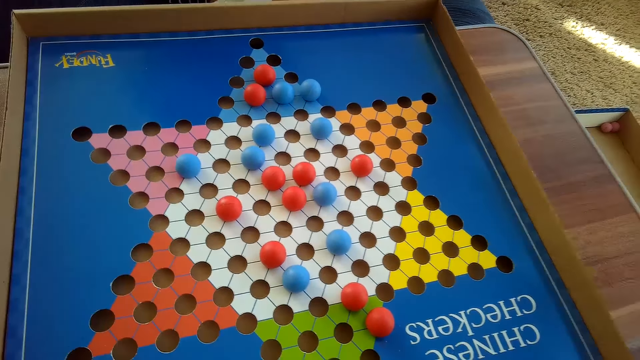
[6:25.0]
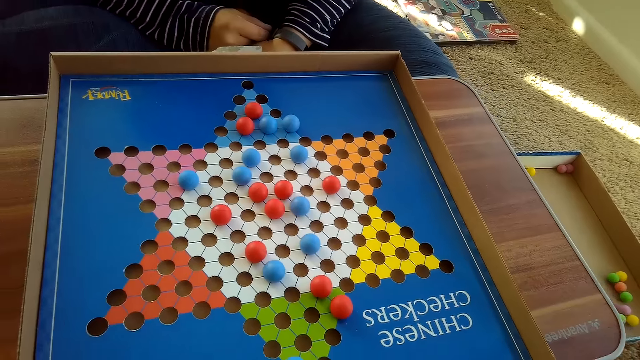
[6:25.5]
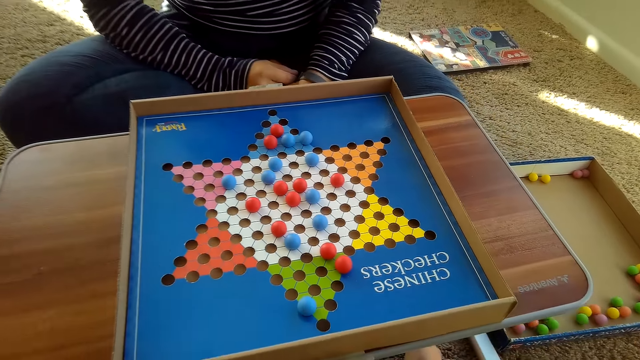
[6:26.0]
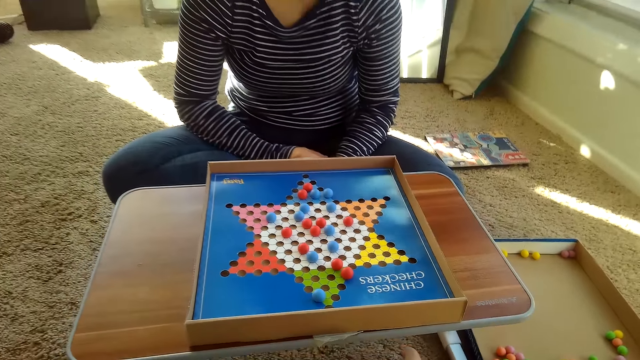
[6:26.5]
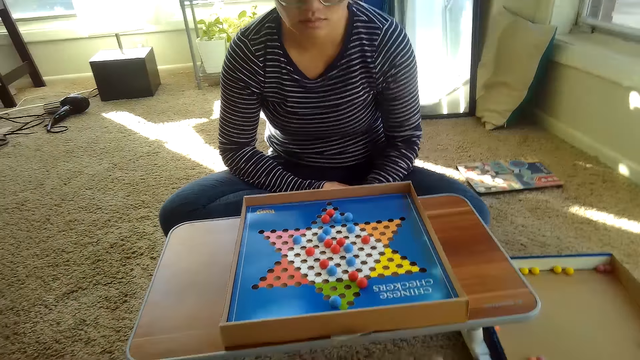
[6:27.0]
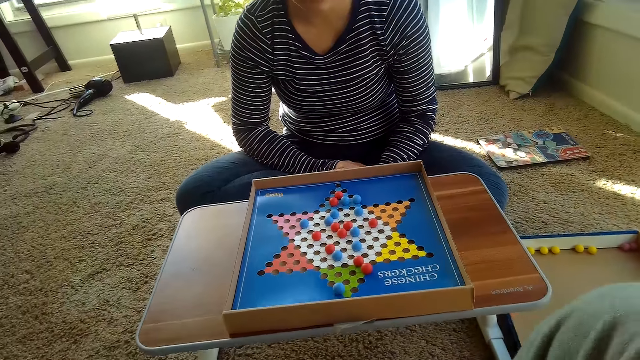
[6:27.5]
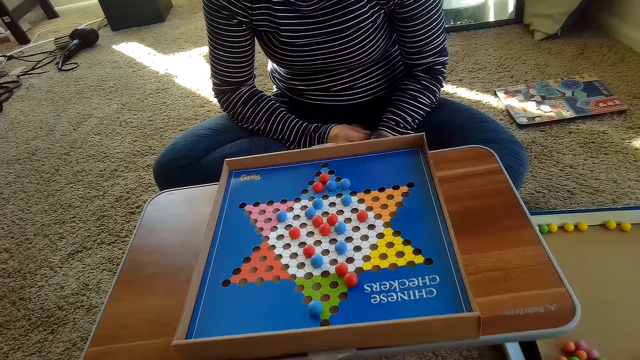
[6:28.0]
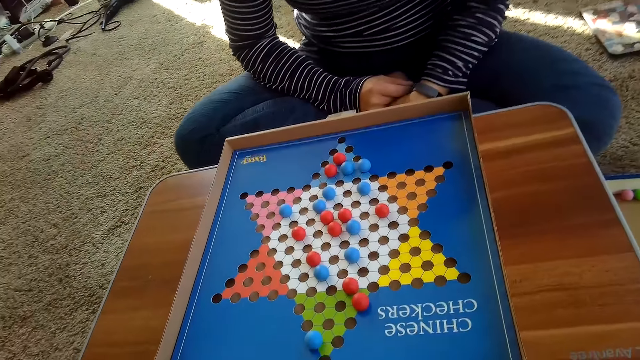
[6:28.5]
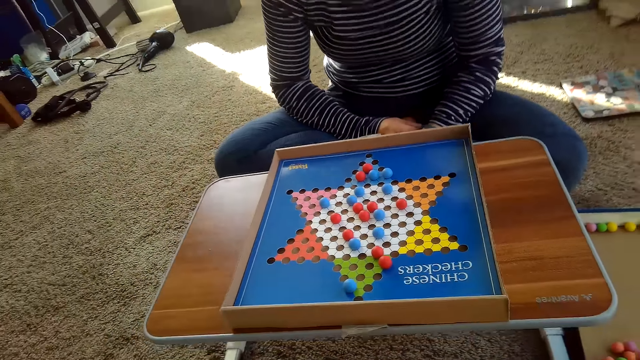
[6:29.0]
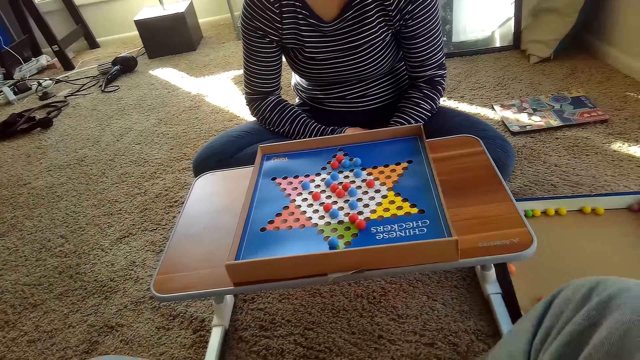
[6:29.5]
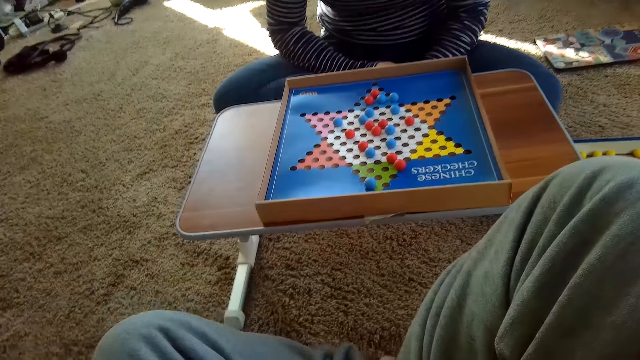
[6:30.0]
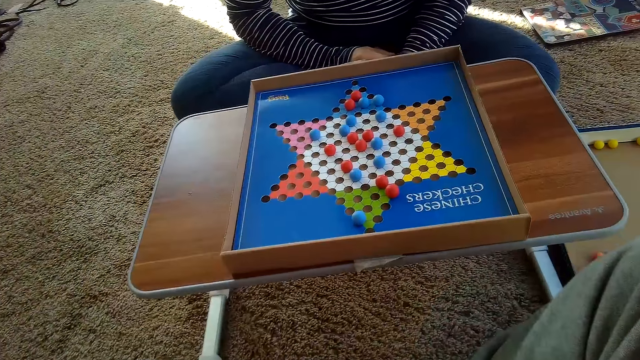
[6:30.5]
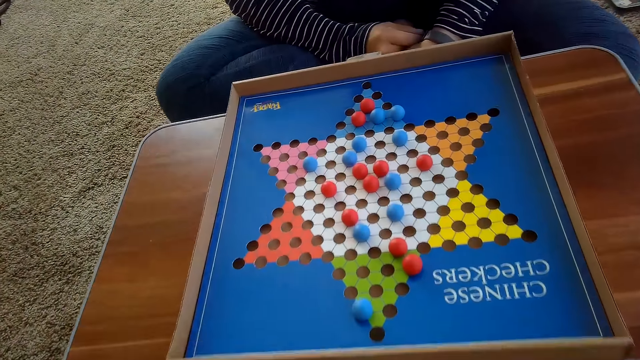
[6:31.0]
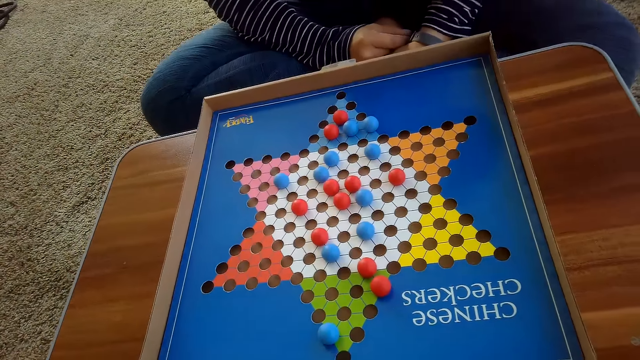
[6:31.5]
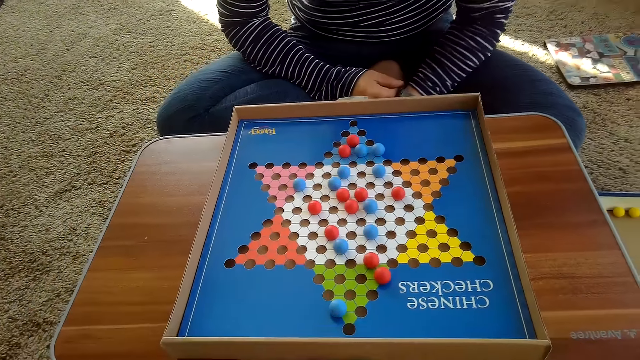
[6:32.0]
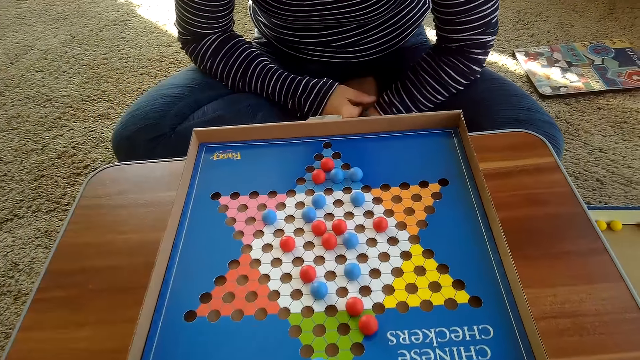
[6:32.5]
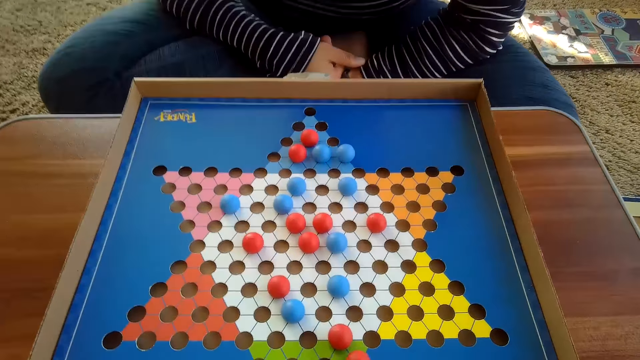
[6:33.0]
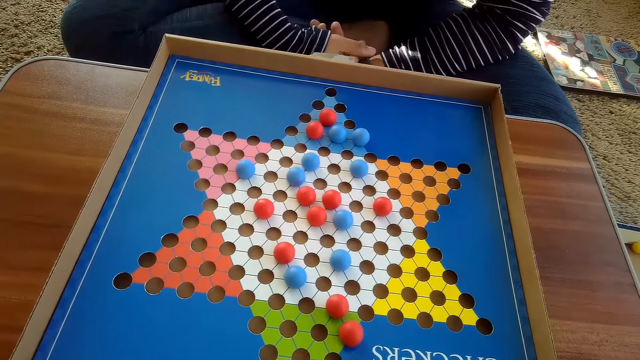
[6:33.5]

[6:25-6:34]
The camera wearer looks at the board. He moves his body a couple of times.

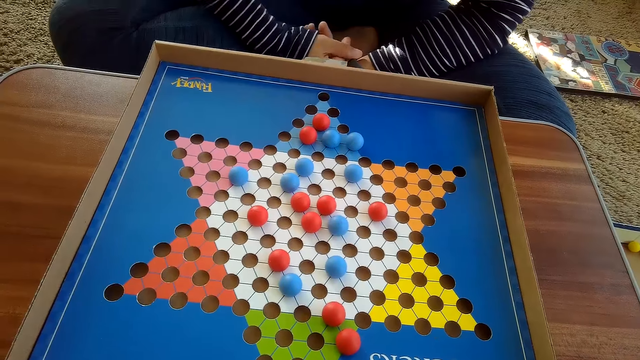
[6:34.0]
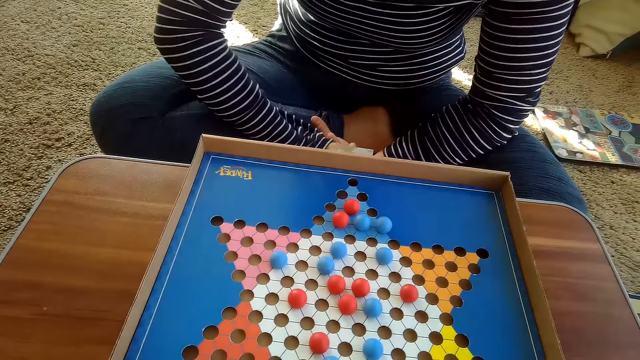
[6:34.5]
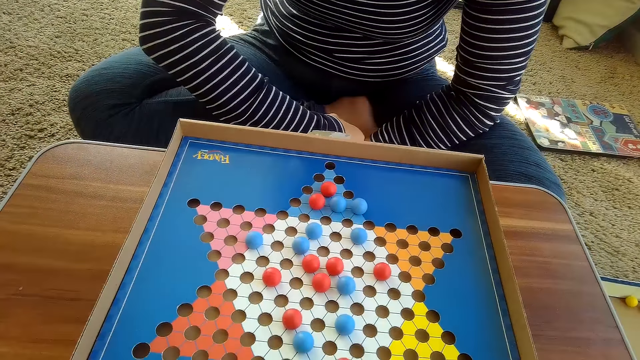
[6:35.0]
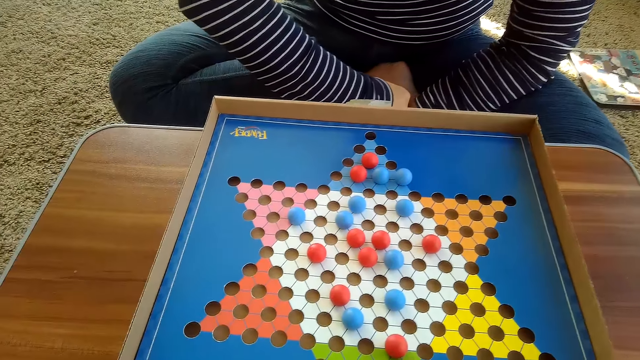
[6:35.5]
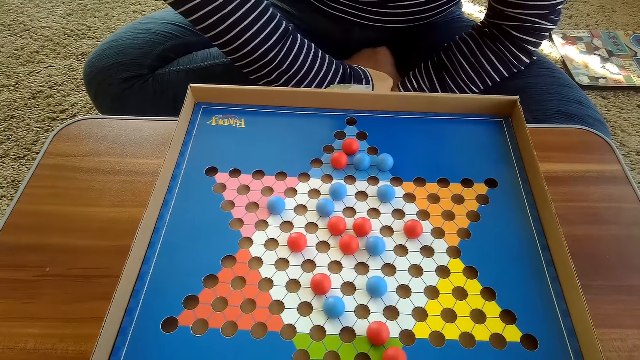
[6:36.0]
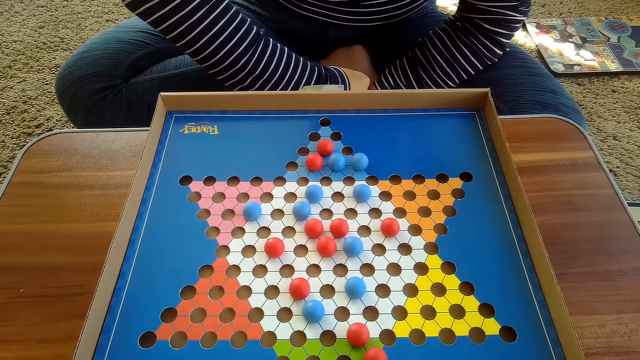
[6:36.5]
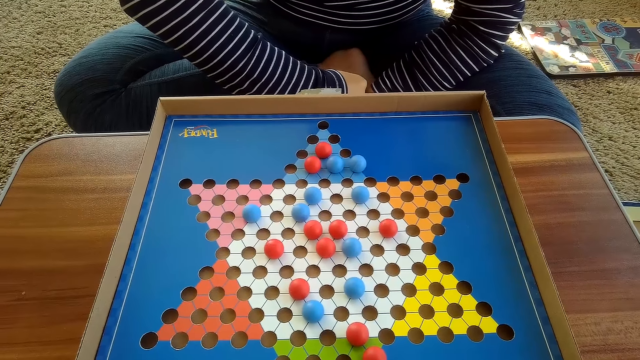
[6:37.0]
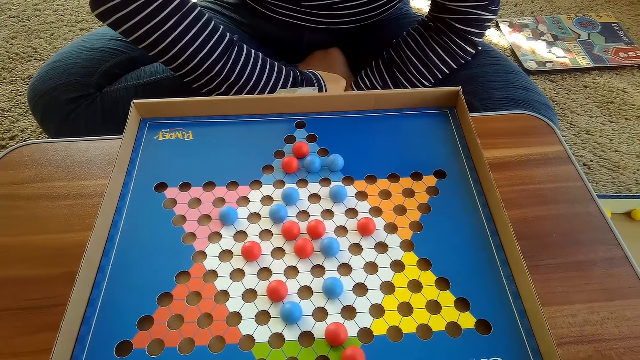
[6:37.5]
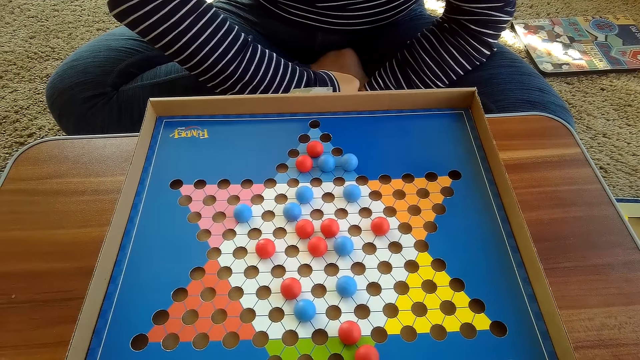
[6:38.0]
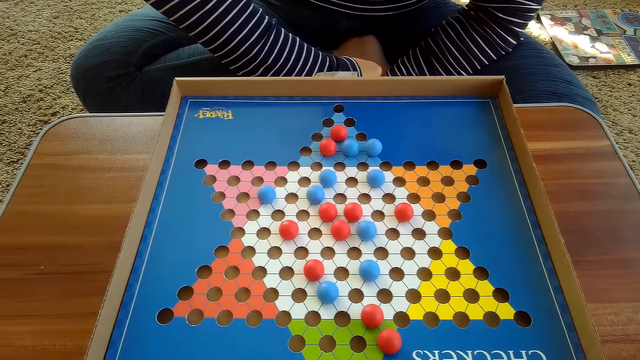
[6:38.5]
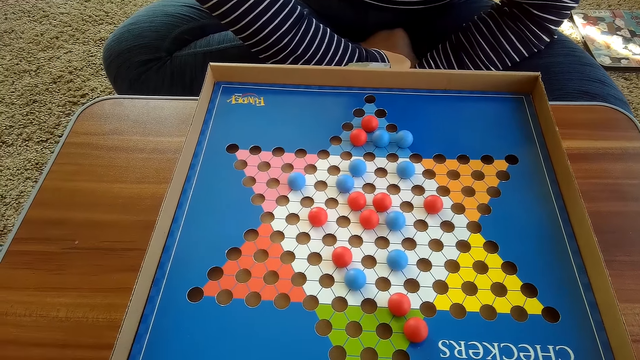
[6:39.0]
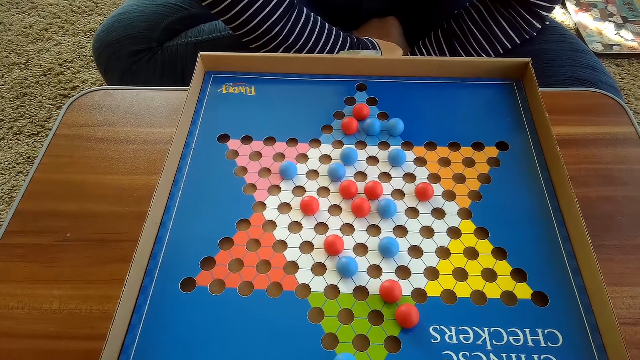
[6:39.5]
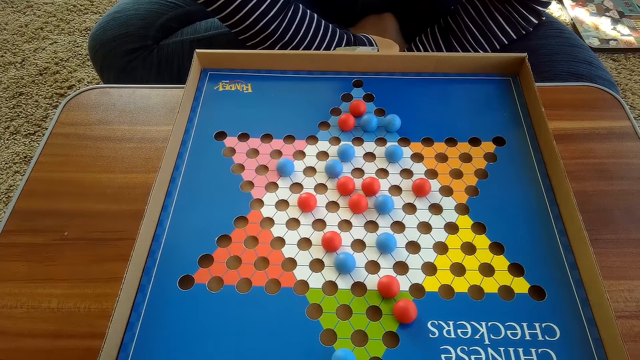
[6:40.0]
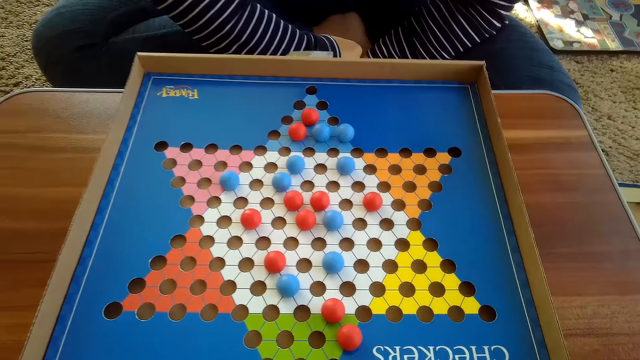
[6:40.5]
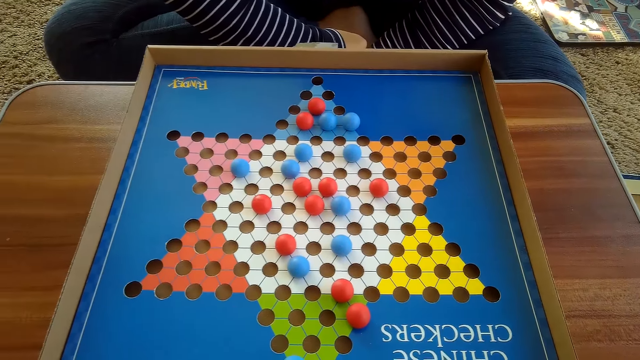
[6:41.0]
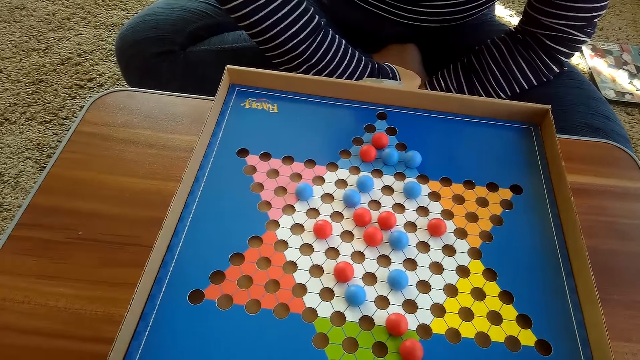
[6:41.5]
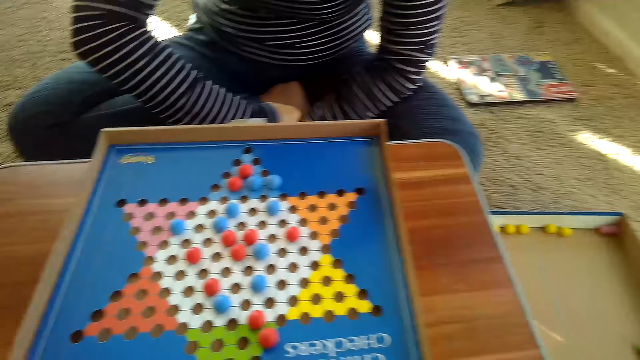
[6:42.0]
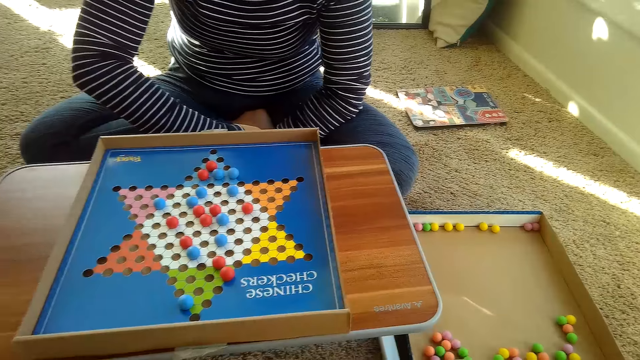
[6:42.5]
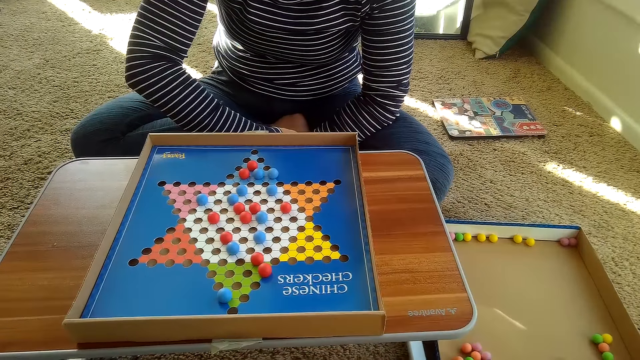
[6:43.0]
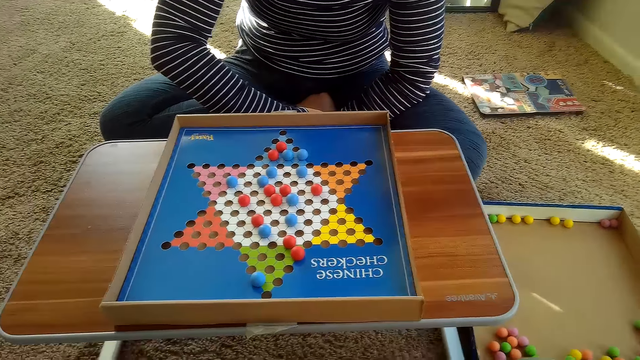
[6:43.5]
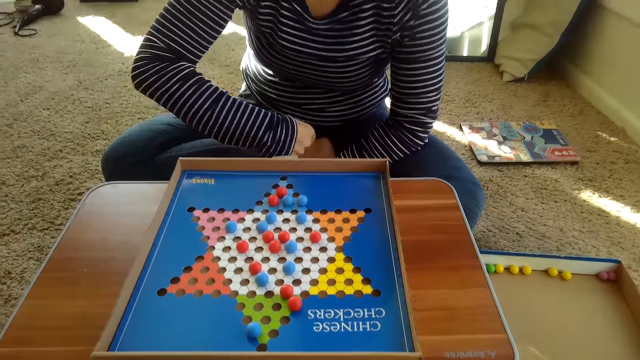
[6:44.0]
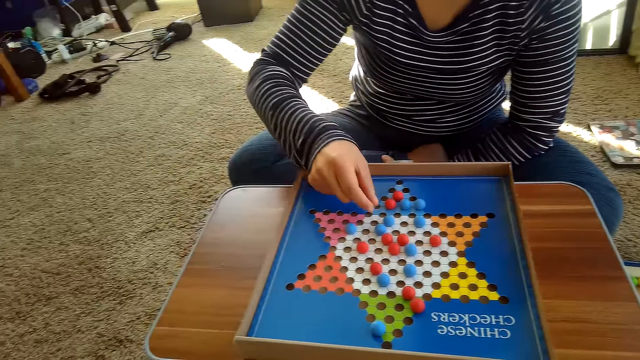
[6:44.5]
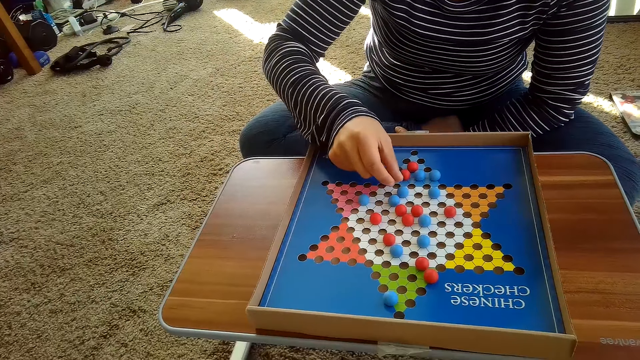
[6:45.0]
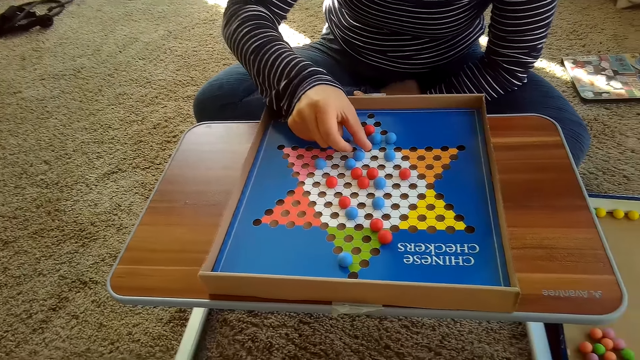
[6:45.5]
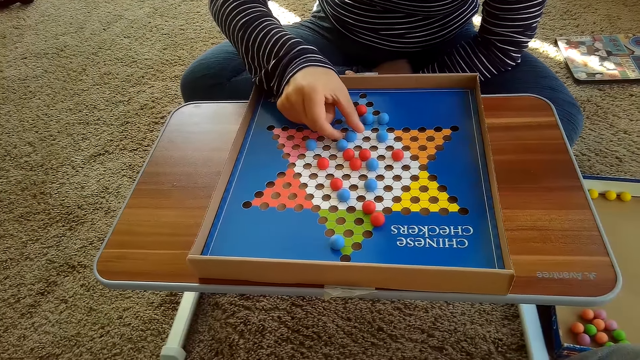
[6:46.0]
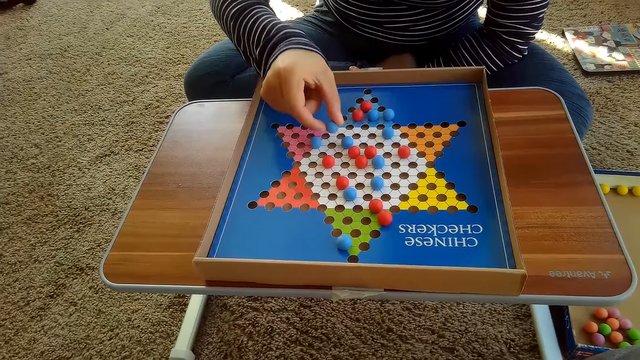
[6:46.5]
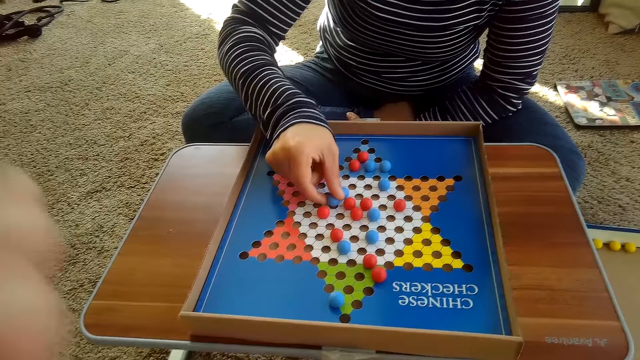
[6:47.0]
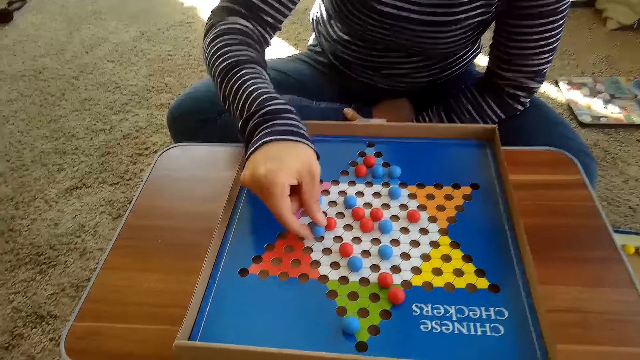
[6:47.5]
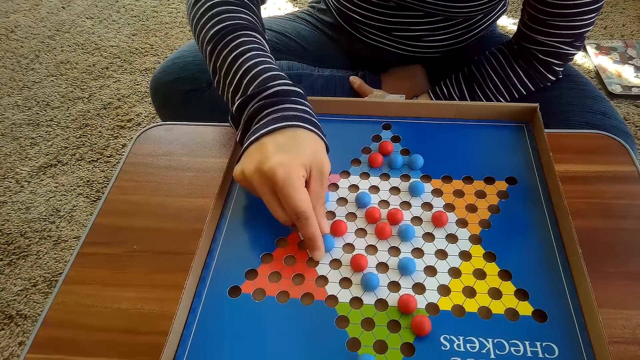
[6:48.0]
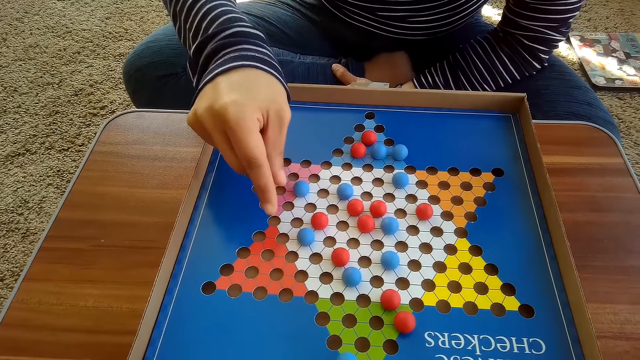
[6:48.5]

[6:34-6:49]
The camera wearer looks at the board. A woman moves another blue Chinese checkers ball on the Chinese checkers board on the table with her right hand.
